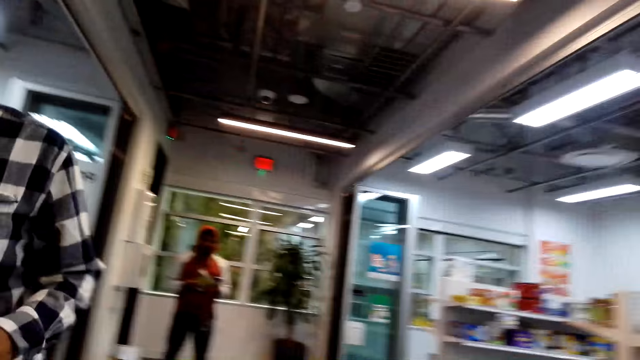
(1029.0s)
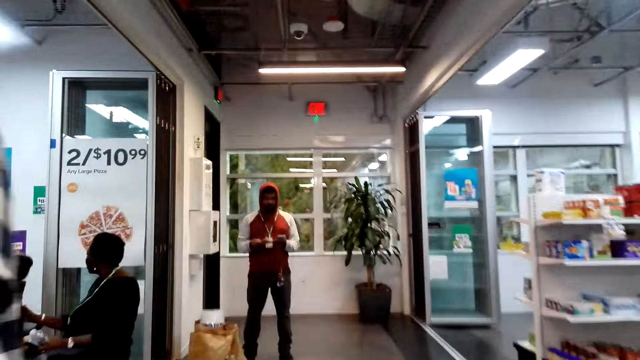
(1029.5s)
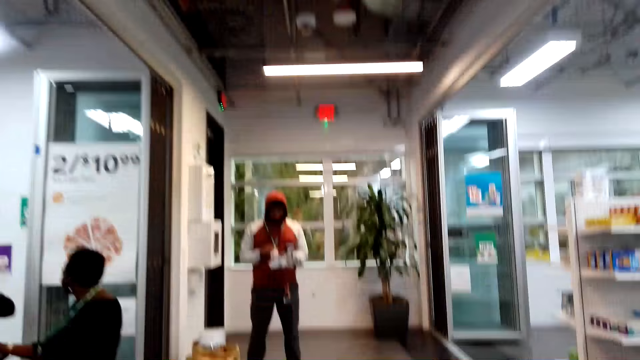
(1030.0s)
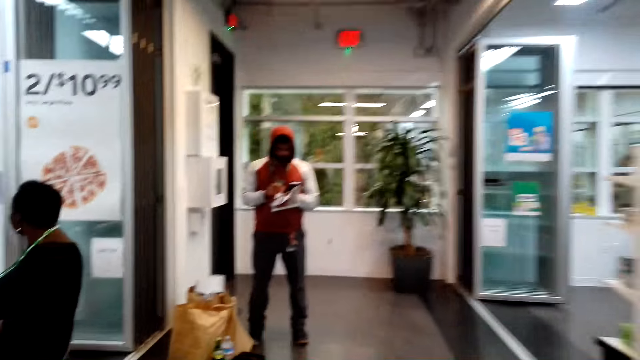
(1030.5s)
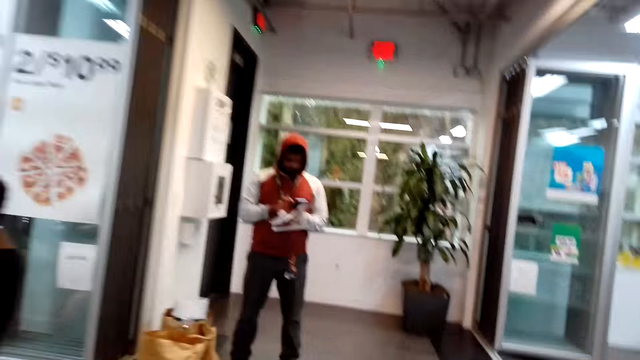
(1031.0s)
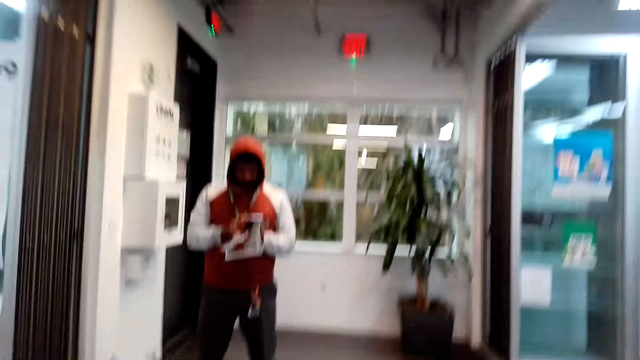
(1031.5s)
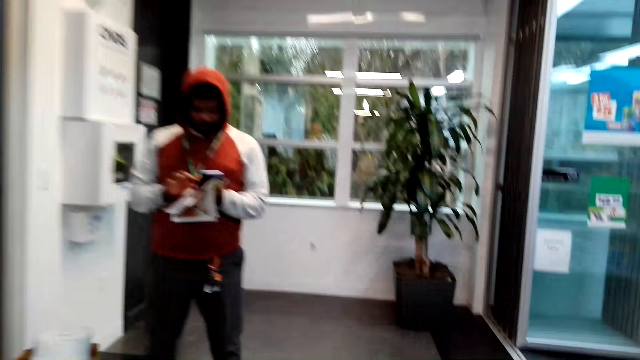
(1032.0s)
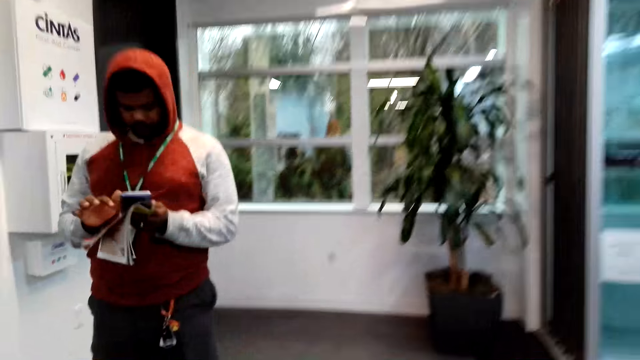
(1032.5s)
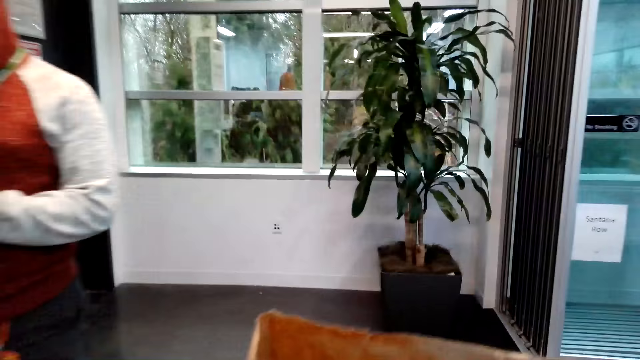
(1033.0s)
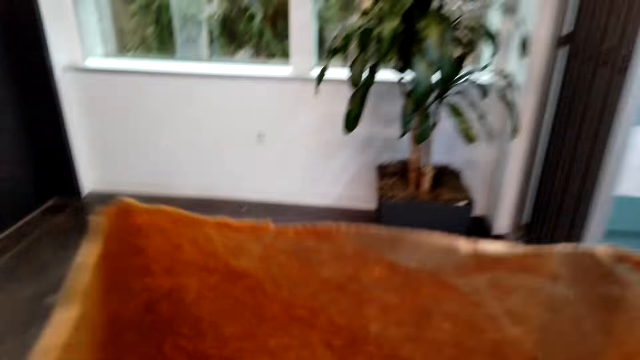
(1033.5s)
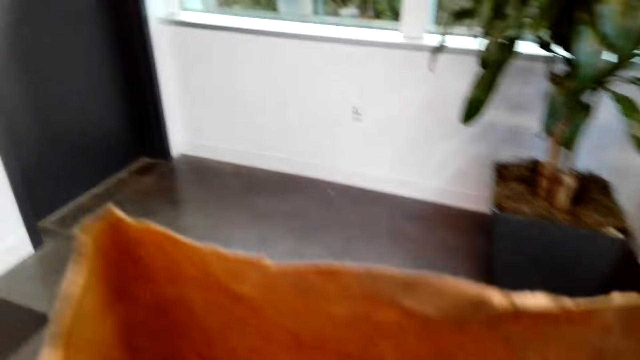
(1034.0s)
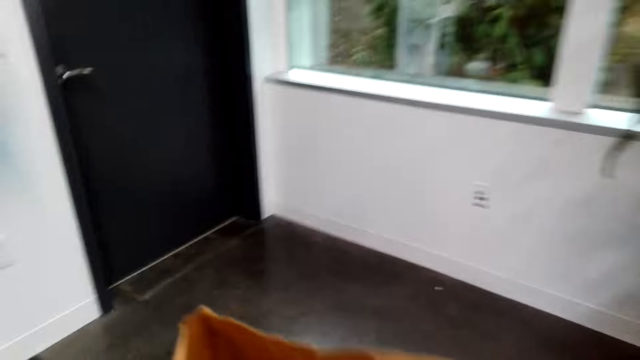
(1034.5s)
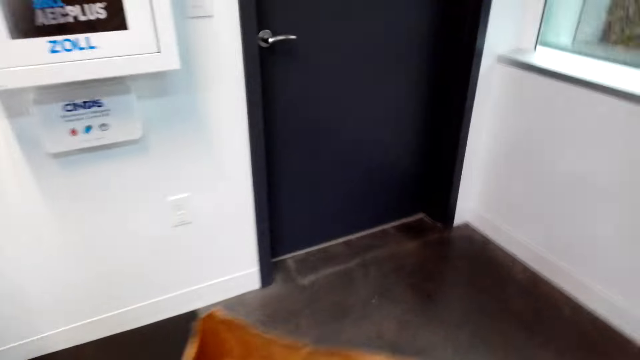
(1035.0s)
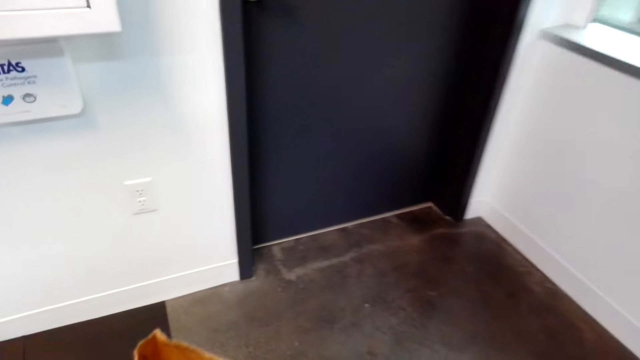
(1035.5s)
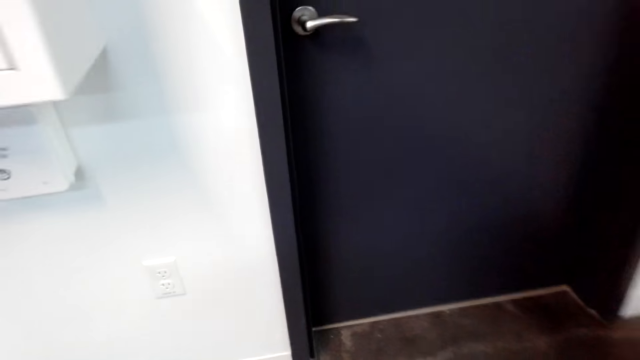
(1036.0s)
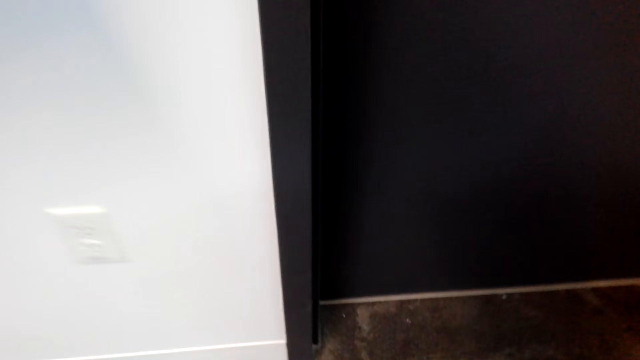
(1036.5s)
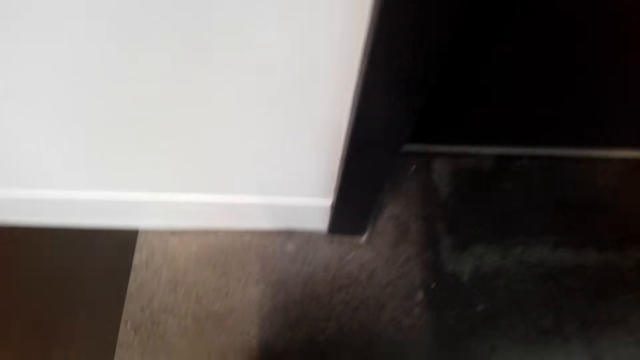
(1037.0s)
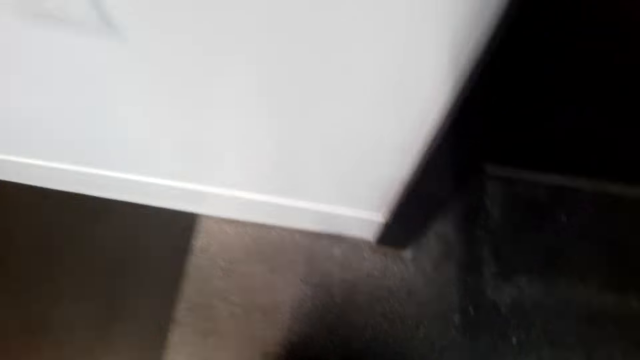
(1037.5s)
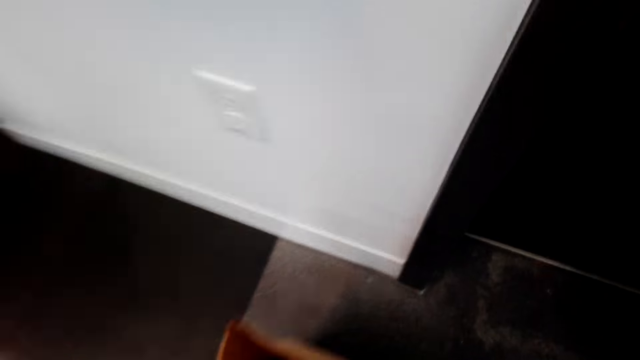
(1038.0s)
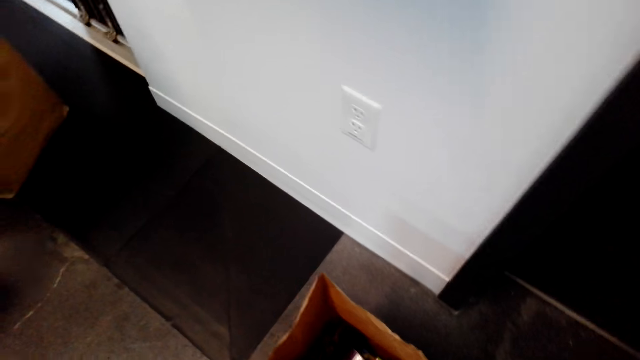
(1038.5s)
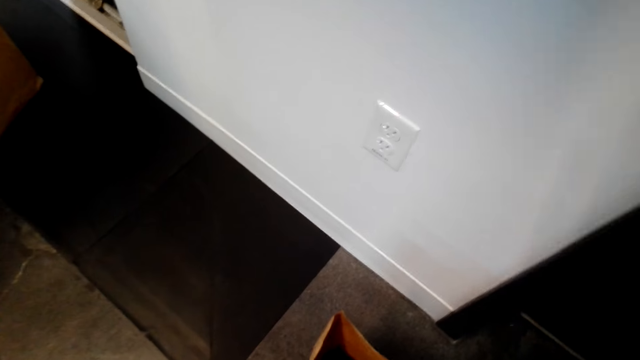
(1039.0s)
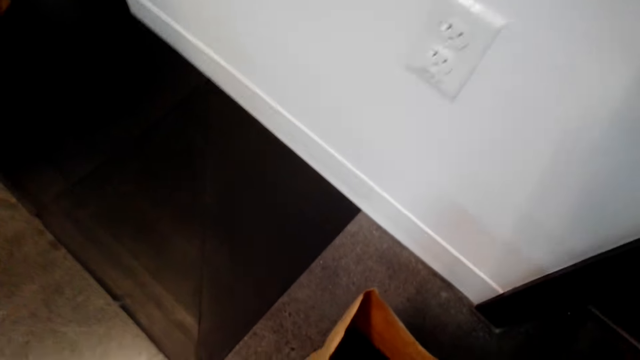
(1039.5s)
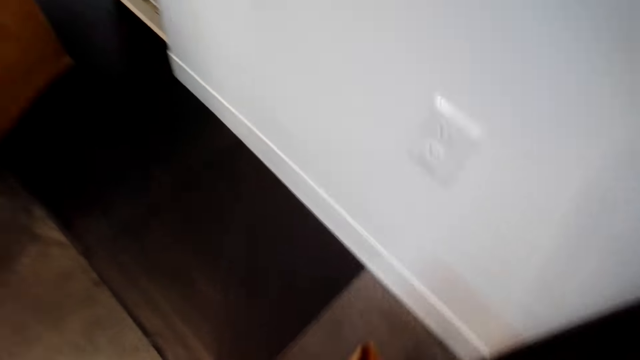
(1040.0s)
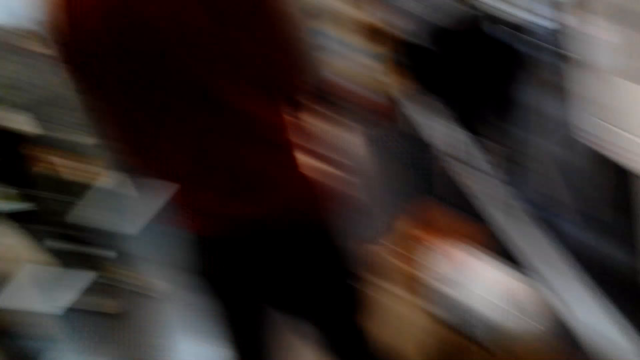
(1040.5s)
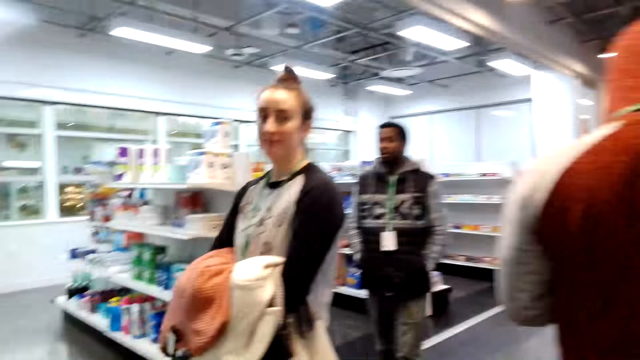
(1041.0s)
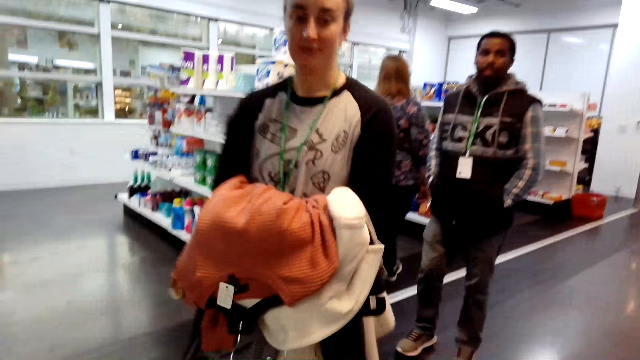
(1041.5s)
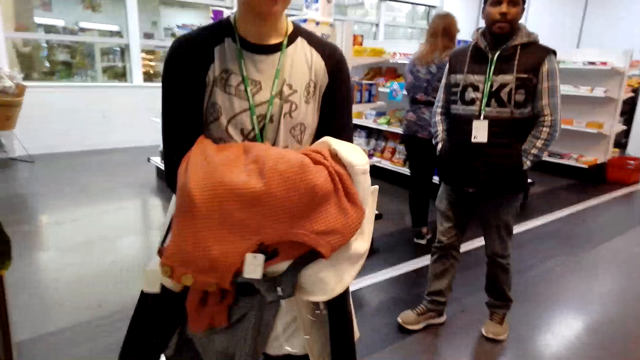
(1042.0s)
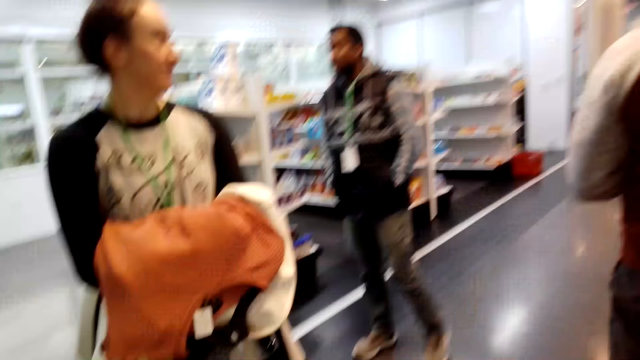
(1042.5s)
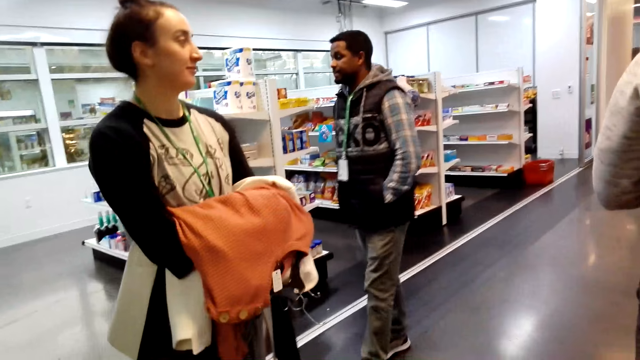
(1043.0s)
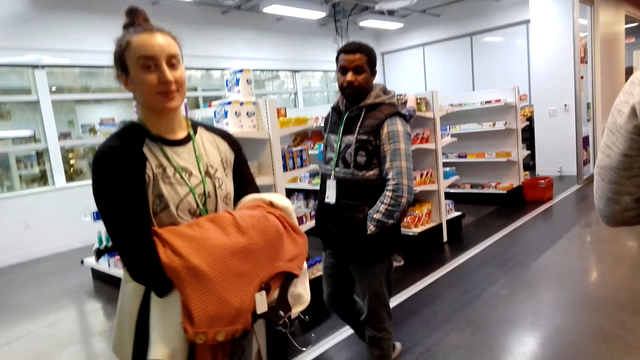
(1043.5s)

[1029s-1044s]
The camera wearer walks around the supermarket. They put the shopping basket on the floor. A lady holds the clothes in her hands. The camera wearer looks around.

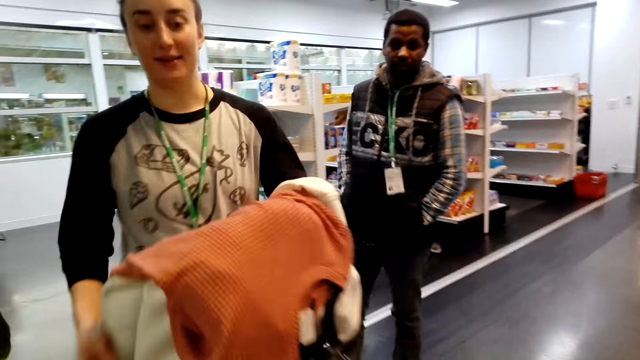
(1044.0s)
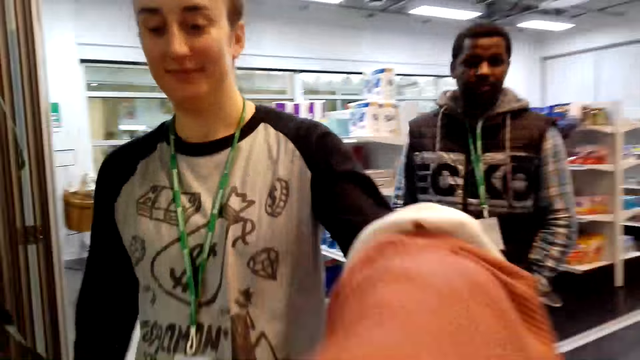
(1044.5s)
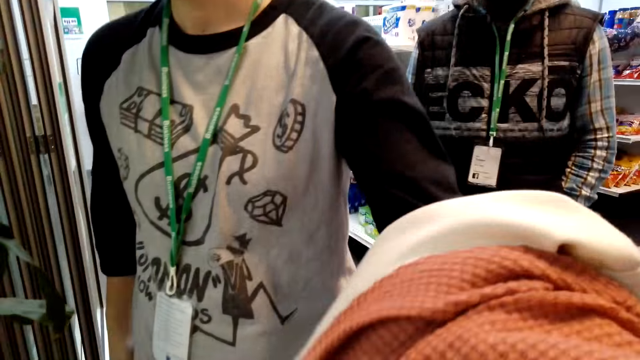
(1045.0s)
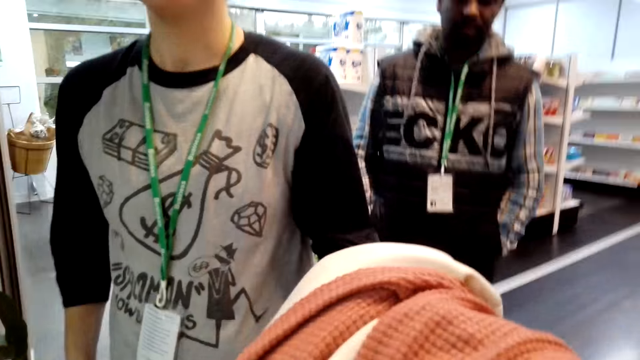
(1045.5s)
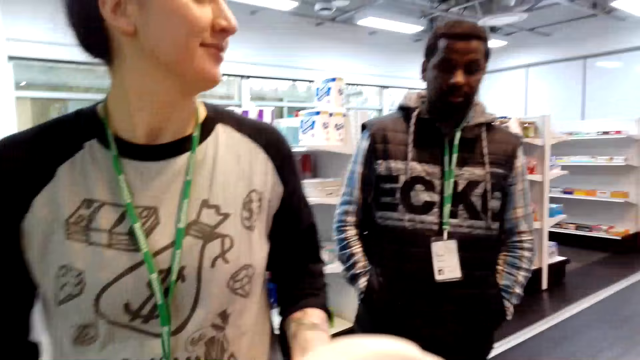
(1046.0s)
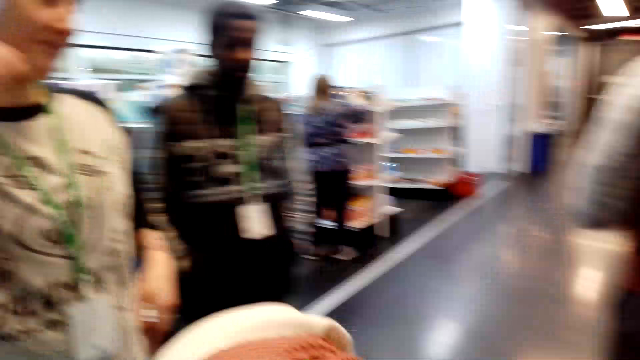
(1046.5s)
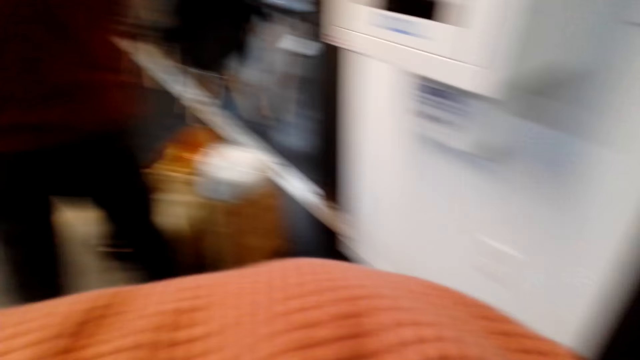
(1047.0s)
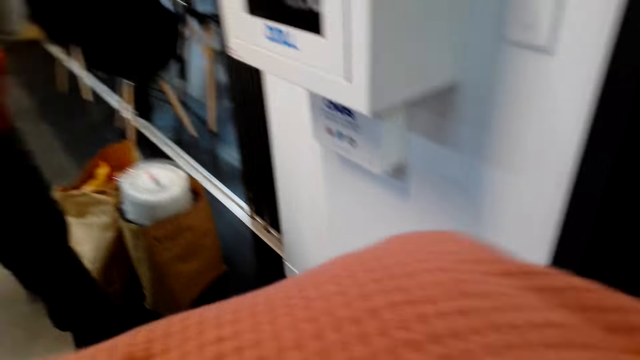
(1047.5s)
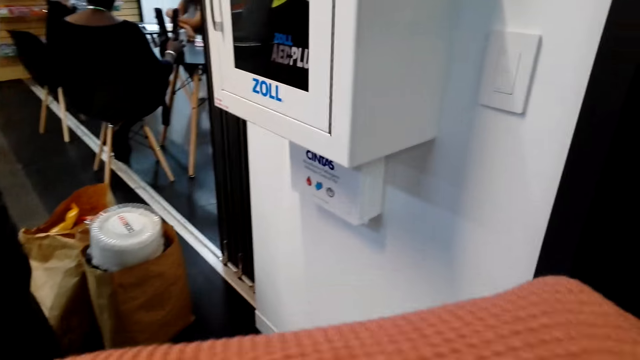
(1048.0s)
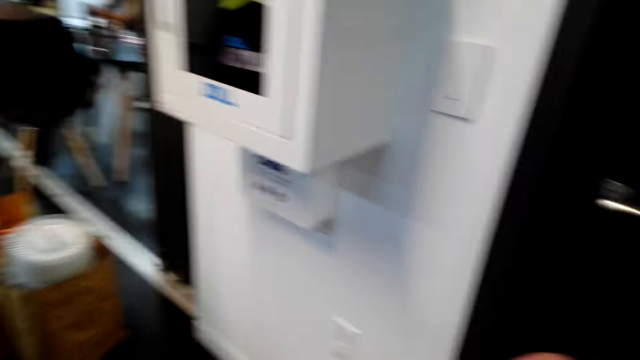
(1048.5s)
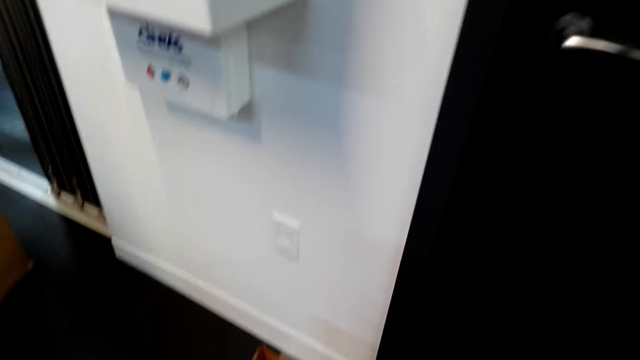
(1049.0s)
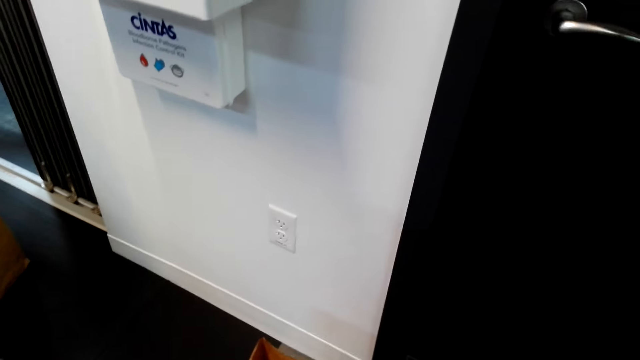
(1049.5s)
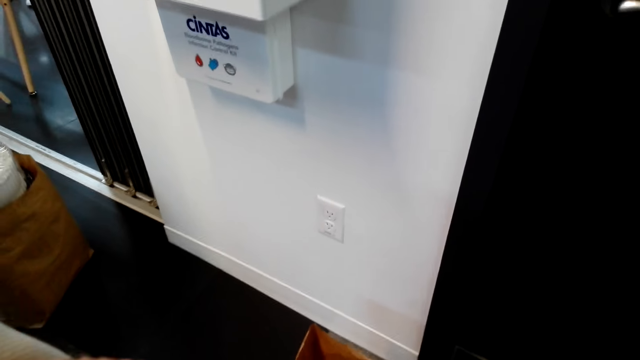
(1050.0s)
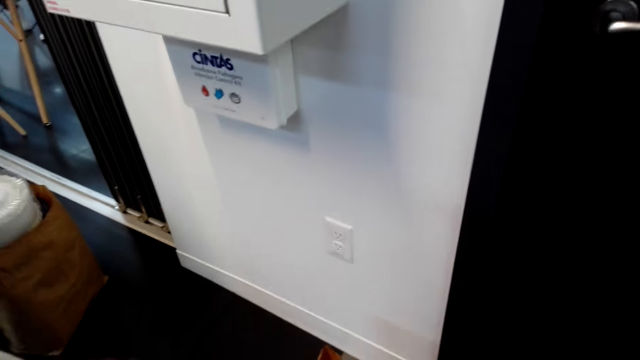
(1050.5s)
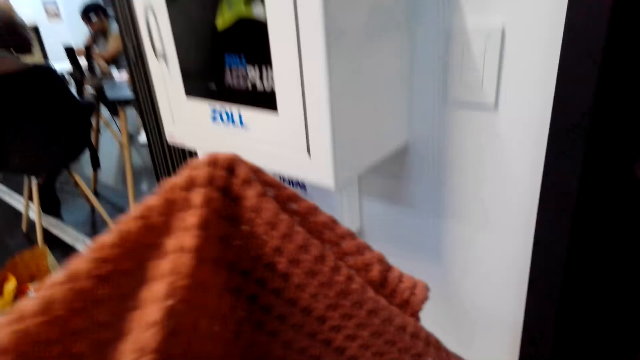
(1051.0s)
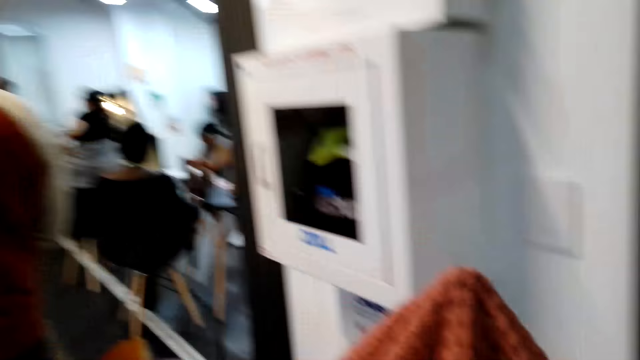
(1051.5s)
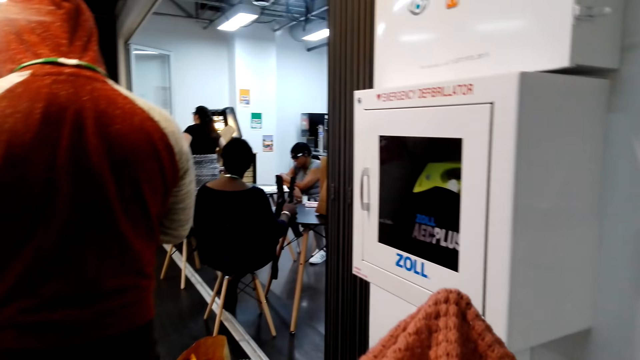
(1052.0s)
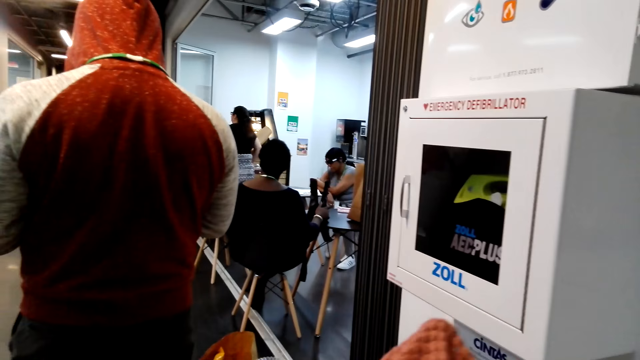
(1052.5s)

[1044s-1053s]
A woman gives the camera wearer a sweater. They look at the sweater.
